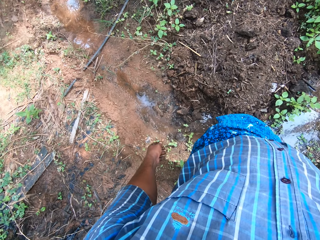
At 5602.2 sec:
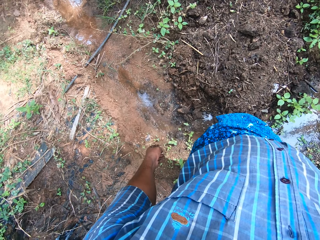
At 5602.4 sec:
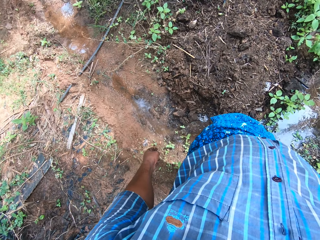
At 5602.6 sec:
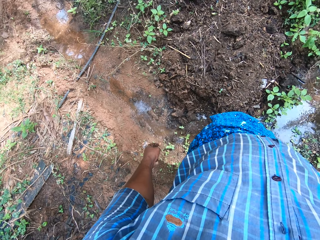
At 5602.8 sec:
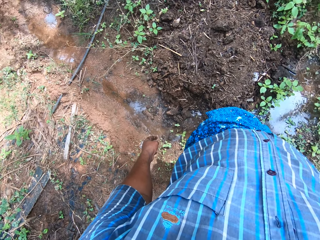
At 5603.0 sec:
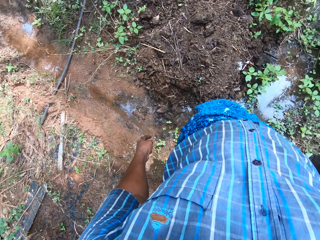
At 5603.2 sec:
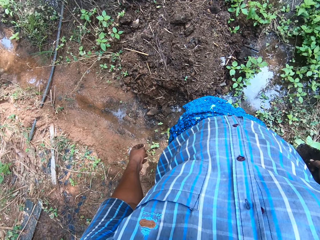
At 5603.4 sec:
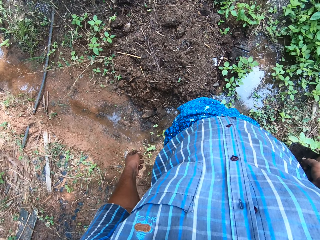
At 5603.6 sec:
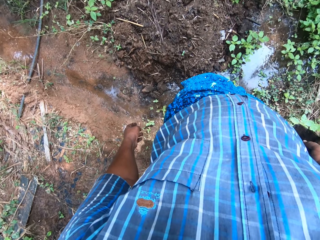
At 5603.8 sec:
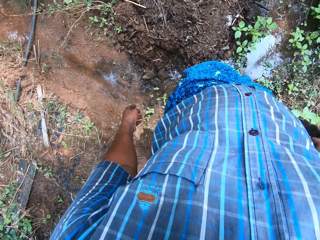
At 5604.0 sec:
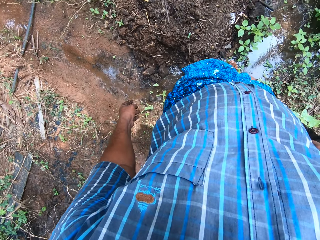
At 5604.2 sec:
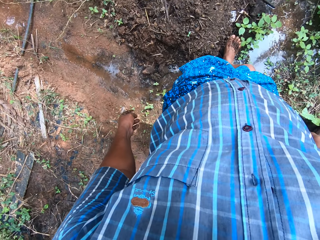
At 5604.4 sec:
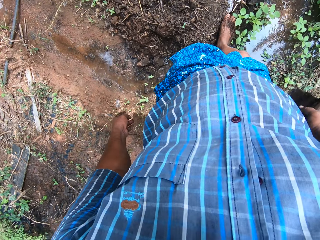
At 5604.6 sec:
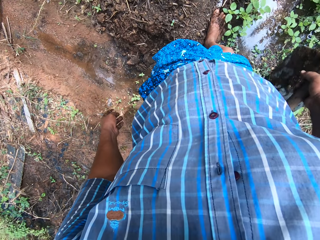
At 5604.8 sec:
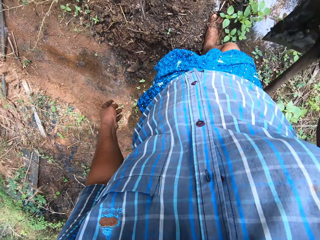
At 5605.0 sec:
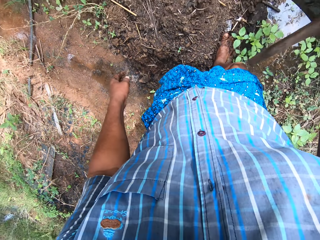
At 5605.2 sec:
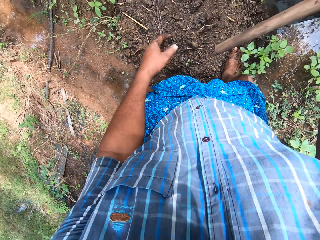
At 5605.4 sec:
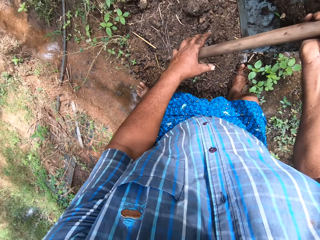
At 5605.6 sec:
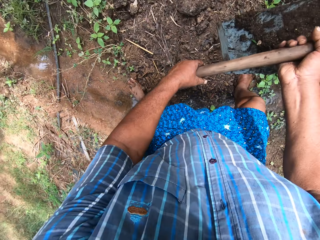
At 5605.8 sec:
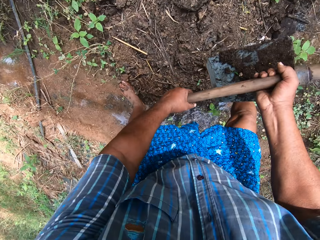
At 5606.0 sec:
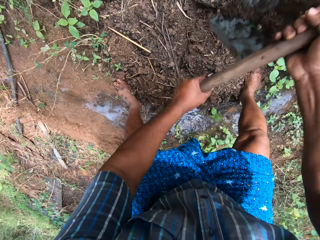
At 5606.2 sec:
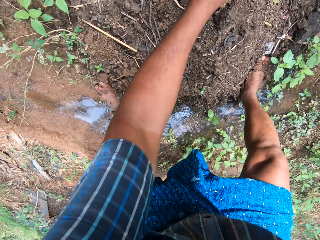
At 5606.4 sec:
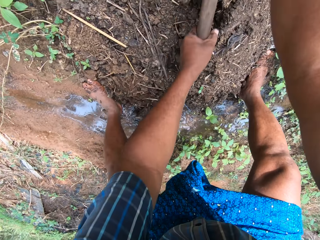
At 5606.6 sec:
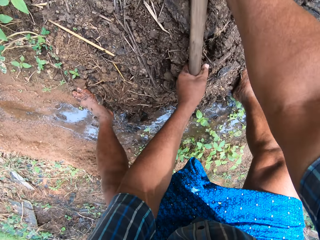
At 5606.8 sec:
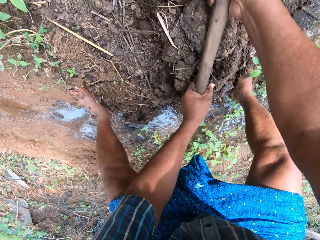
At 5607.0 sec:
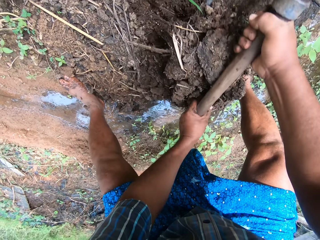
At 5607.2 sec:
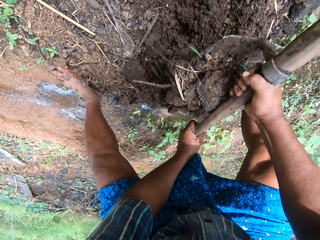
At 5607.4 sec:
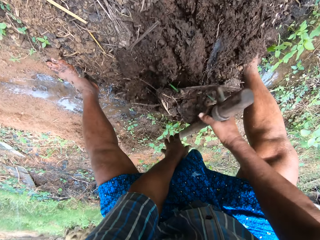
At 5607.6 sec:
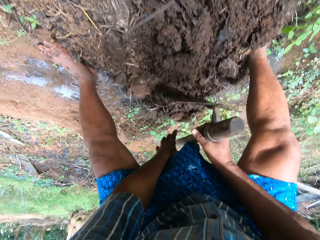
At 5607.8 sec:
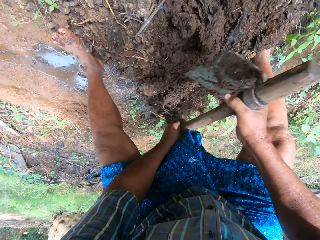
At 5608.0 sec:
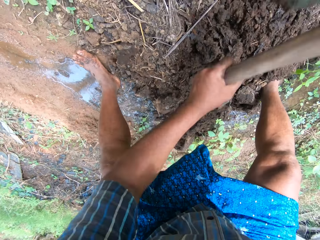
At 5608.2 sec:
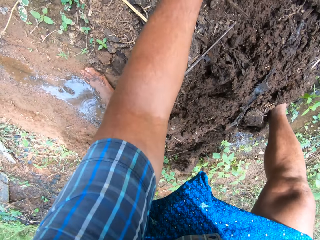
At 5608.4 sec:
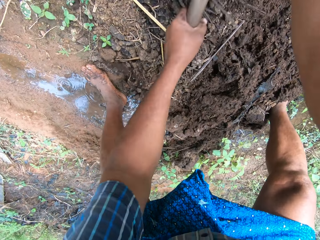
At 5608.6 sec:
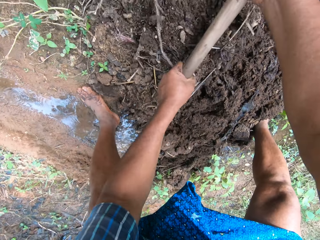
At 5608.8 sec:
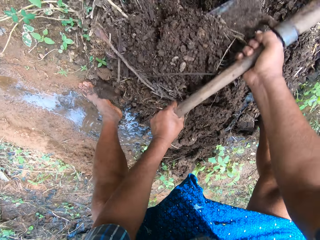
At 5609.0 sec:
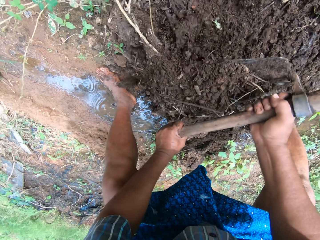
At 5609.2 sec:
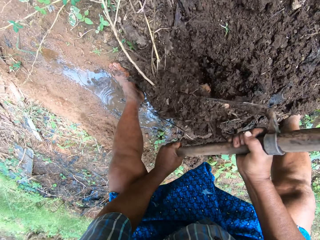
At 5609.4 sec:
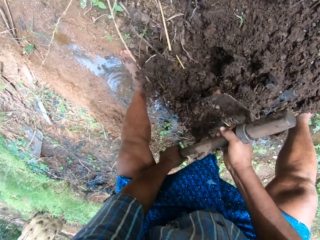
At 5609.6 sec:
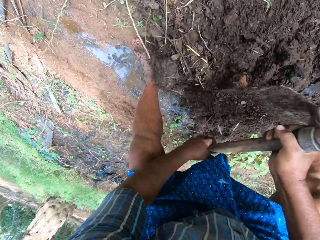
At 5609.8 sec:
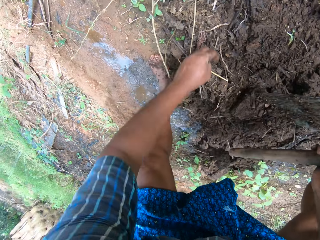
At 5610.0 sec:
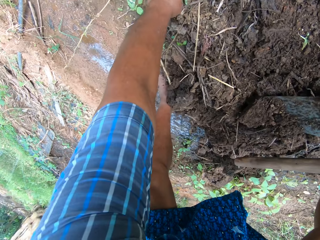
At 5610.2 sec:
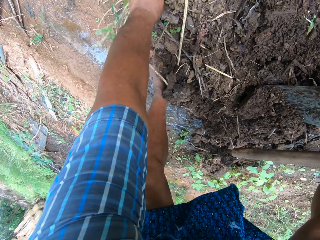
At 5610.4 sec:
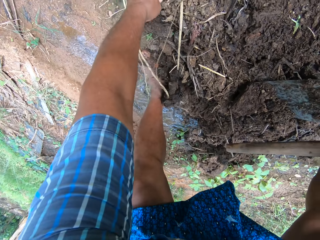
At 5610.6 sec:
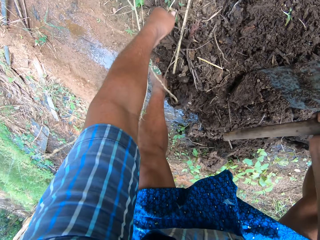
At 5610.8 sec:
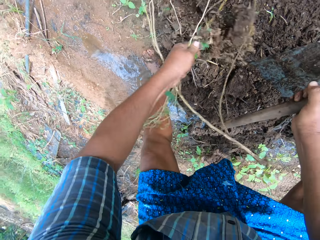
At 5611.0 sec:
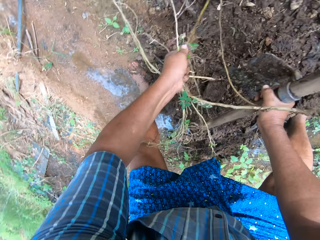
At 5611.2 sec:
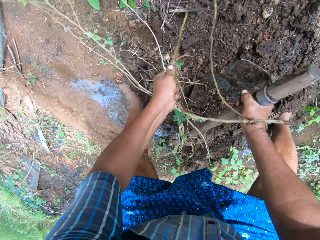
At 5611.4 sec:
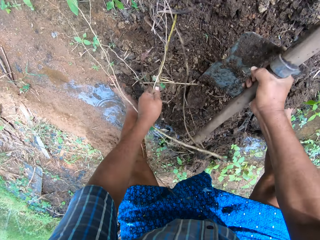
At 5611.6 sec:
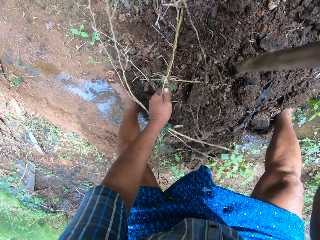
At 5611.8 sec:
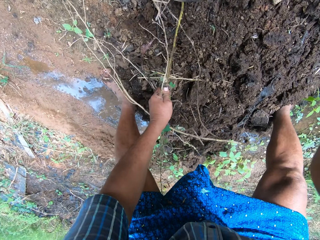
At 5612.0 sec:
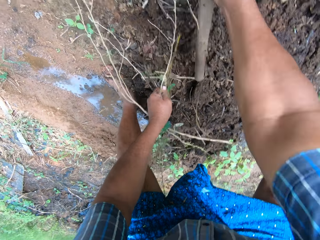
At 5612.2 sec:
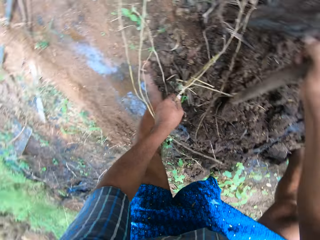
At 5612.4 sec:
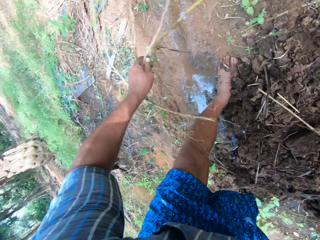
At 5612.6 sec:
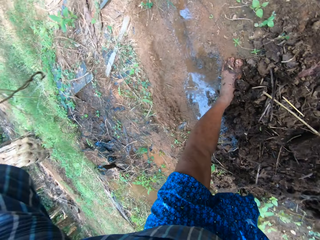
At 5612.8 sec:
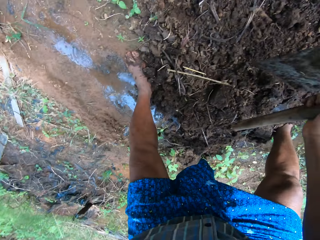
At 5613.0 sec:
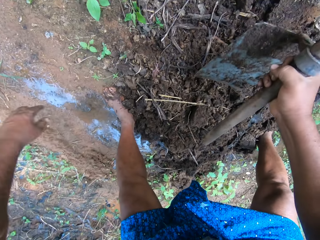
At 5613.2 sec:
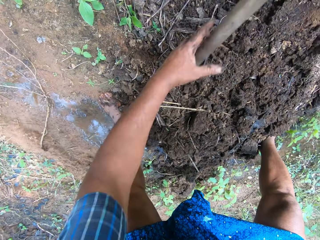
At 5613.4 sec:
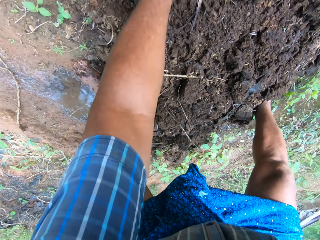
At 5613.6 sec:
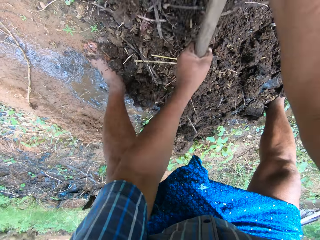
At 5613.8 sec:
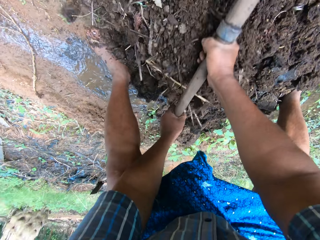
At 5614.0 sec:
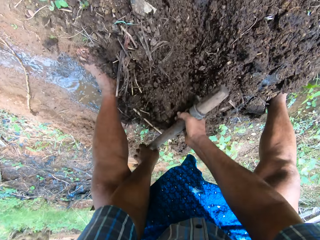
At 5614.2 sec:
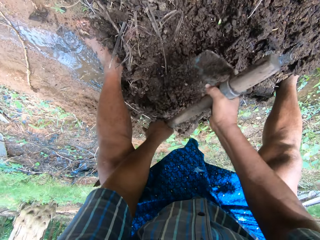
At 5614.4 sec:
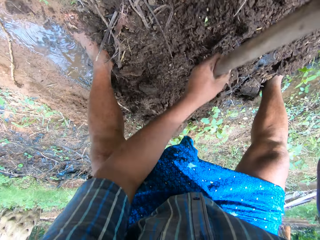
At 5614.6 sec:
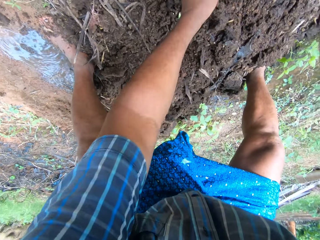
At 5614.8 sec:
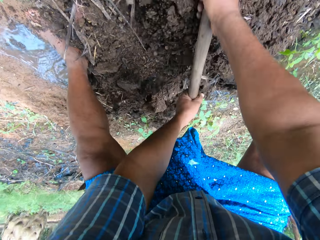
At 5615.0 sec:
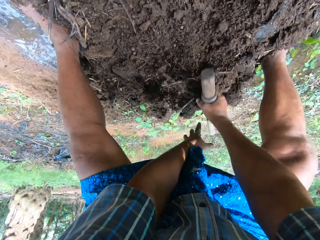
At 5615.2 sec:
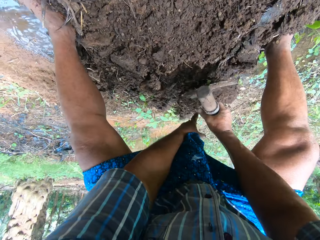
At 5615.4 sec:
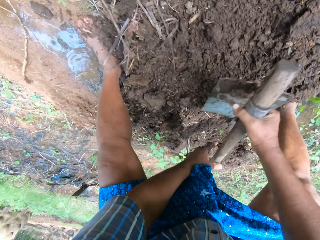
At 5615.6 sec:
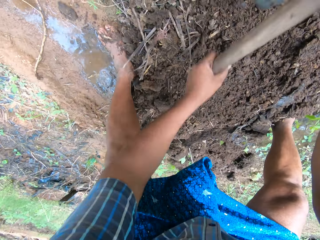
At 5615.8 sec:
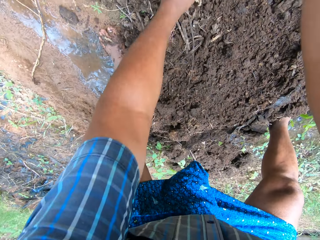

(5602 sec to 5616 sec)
The camera wearer looks around the farm. They hold the digging hoe with both hands and pack sand to the field stream with the digging hoe. They pull a tree branch from the sand. They cut the tree branch with the digging hoe. They throw the tree branch on the field. They hold the digging hoe with both hands and continue to pack sand to the field stream with the digging hoe.

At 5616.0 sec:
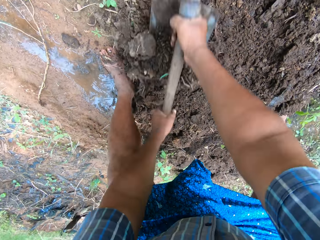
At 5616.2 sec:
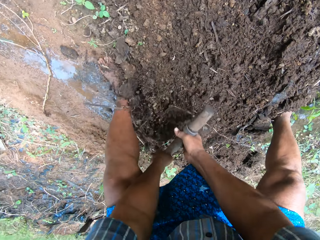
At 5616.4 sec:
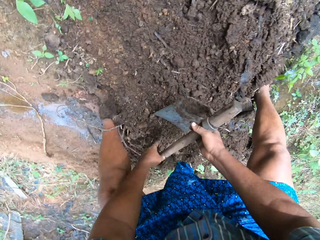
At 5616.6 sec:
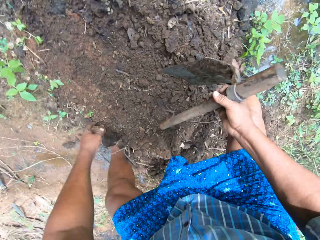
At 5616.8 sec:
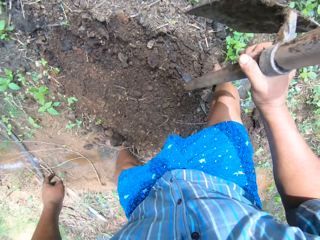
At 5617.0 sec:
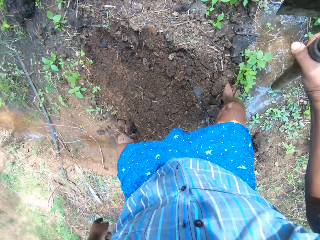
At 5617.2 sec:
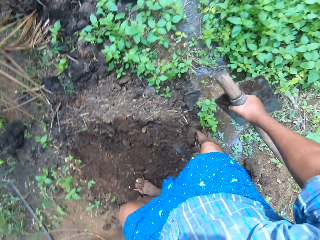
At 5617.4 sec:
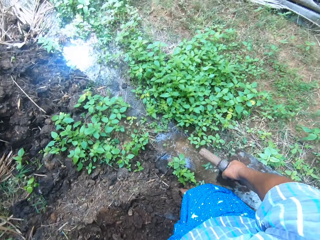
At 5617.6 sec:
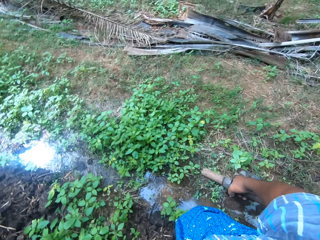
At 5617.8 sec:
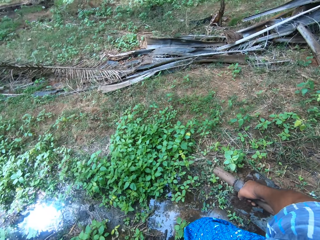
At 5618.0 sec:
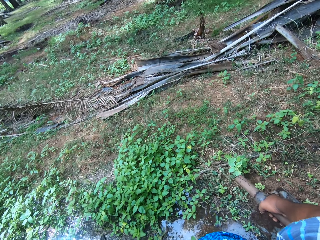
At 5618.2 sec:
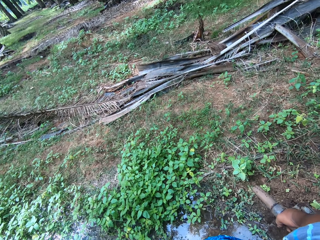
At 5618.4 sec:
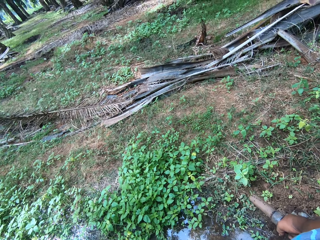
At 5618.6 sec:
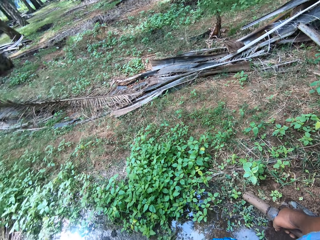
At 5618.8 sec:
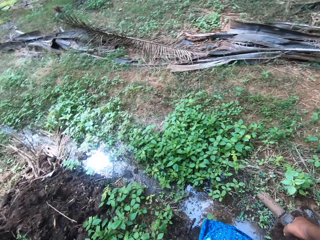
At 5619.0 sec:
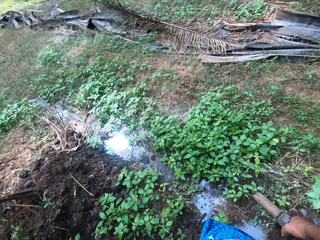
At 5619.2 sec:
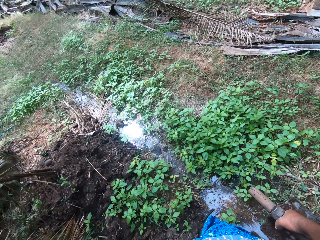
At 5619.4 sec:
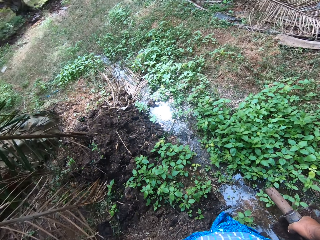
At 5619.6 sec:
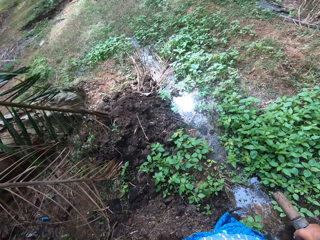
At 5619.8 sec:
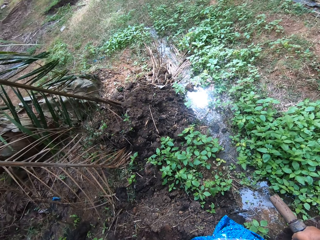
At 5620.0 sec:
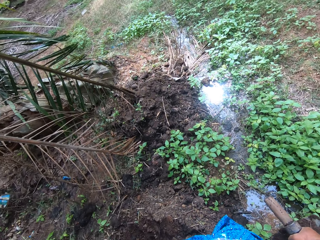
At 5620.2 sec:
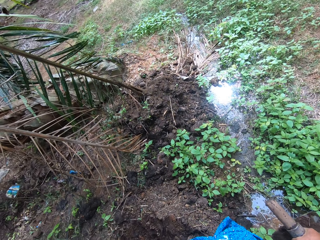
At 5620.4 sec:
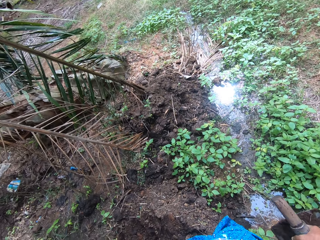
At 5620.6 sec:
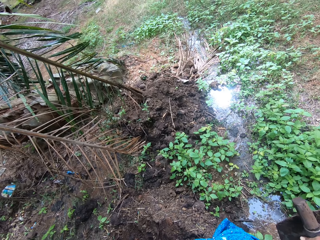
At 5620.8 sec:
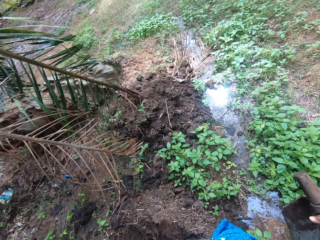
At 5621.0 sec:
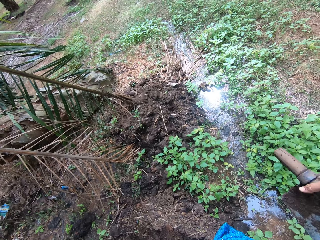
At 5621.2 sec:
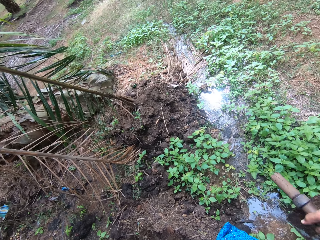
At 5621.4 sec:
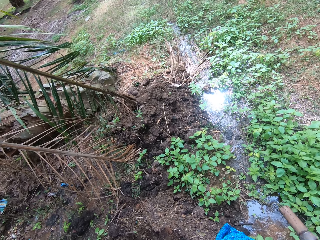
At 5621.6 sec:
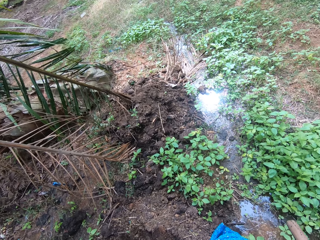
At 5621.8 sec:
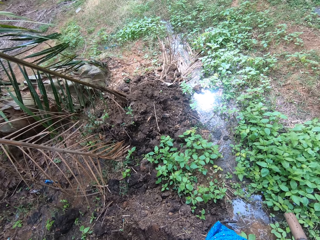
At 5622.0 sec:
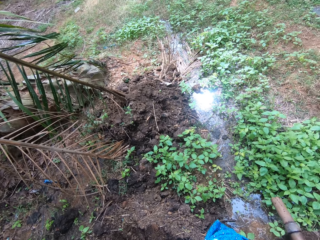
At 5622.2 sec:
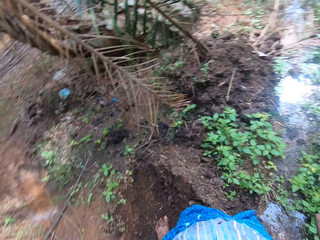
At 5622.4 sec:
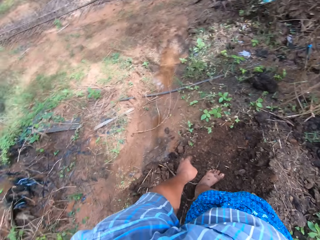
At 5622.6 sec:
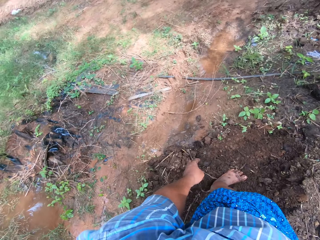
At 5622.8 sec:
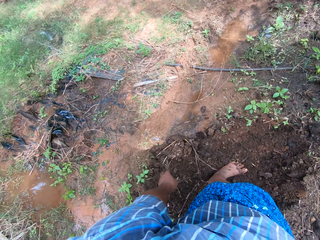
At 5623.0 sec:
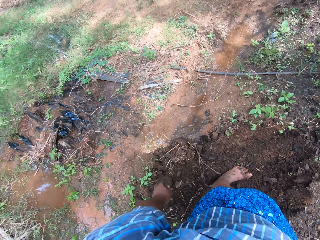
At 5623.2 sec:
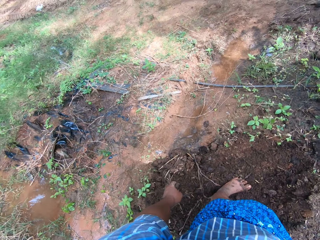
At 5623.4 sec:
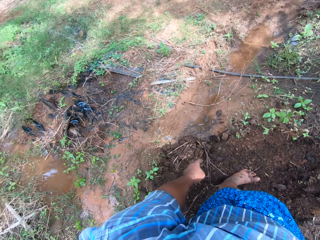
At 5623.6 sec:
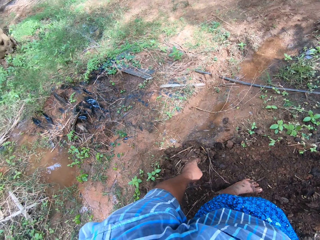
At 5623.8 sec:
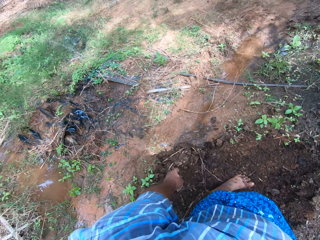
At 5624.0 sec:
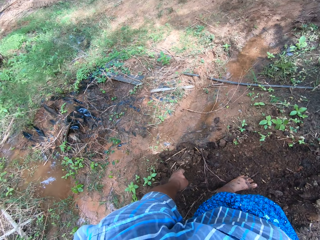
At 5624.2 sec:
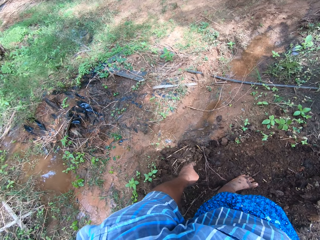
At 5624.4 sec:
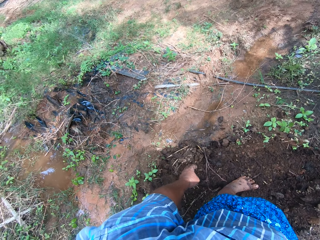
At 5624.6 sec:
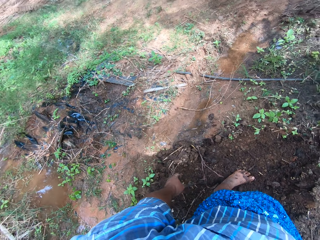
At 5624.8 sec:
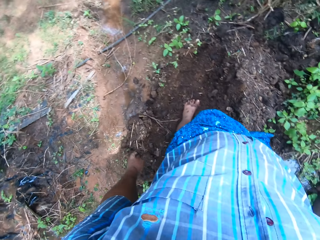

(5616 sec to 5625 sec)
The camera wearer looks around the field work area.
